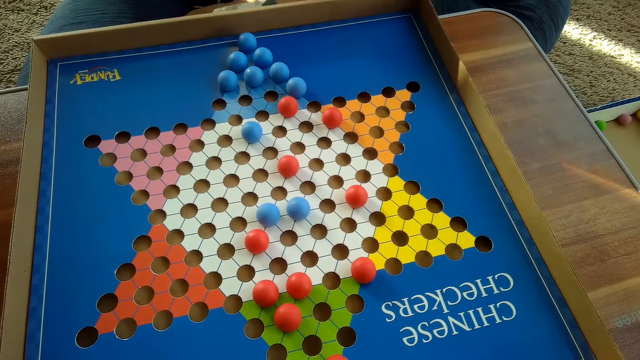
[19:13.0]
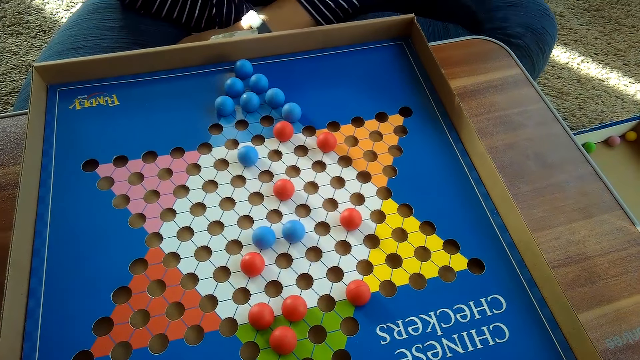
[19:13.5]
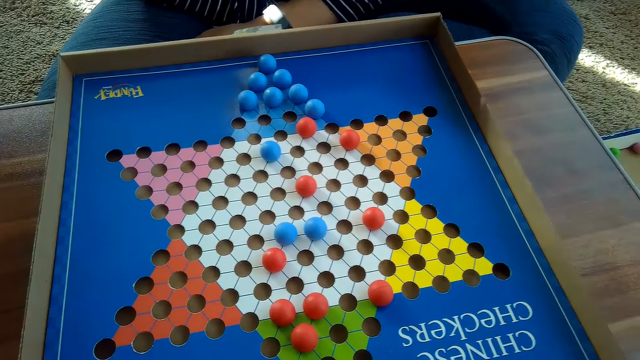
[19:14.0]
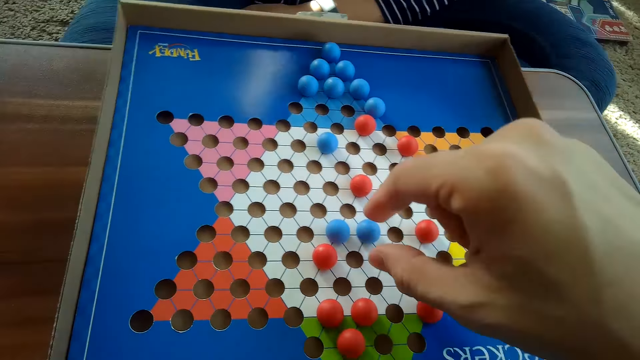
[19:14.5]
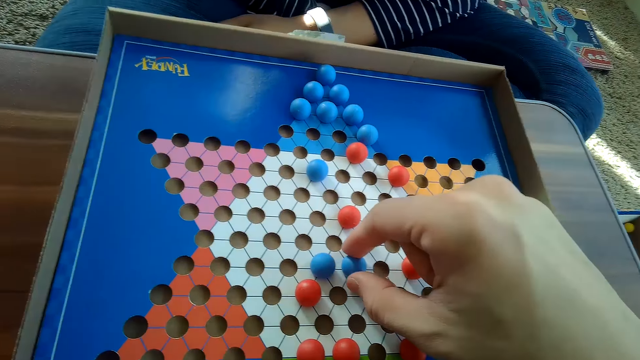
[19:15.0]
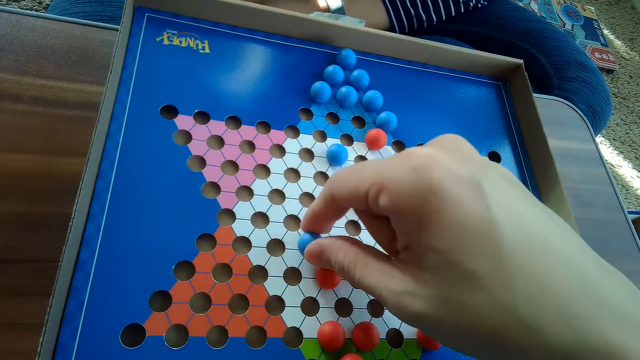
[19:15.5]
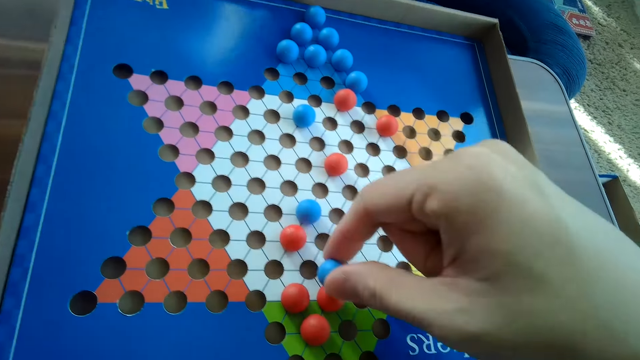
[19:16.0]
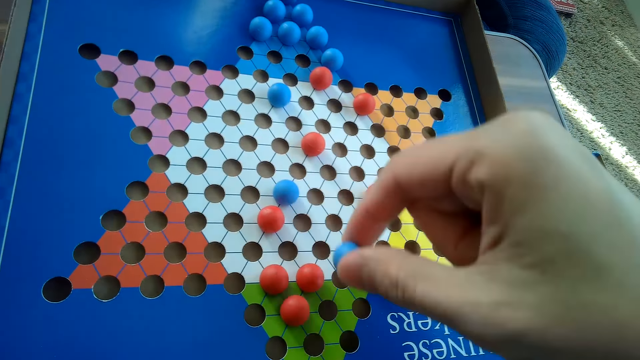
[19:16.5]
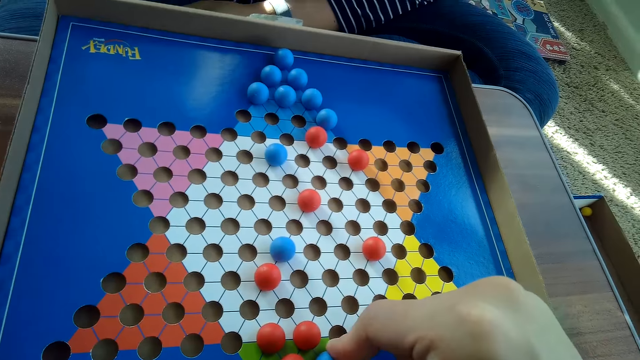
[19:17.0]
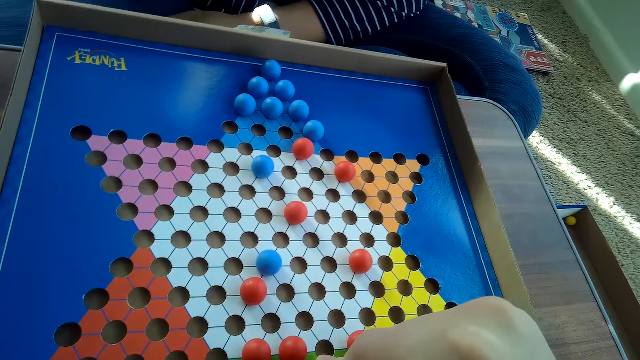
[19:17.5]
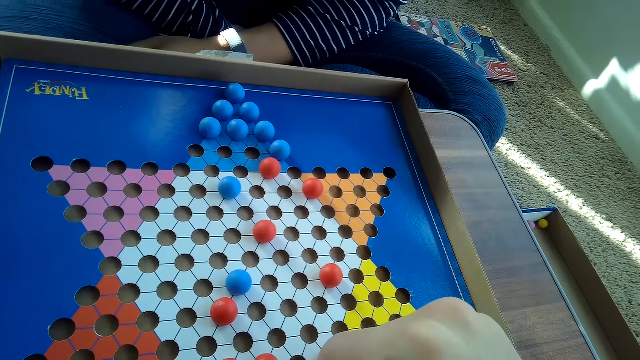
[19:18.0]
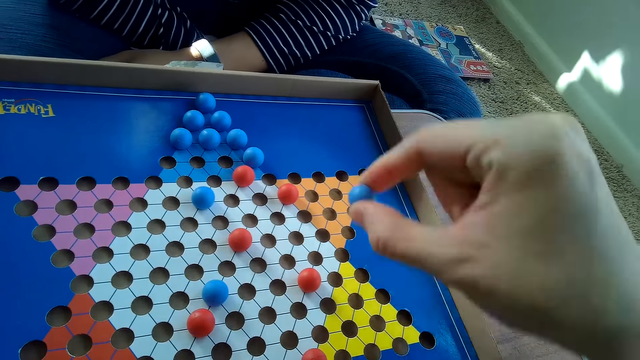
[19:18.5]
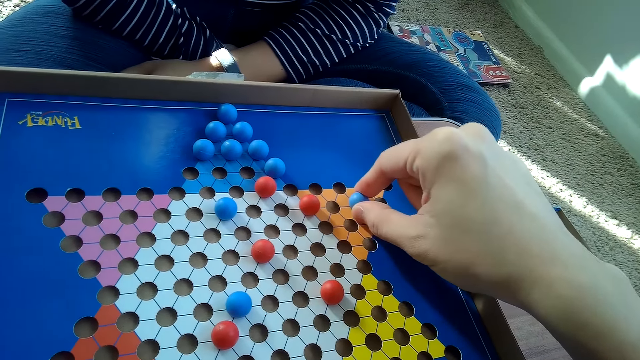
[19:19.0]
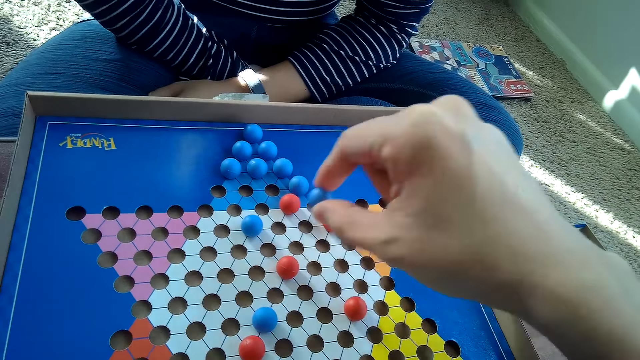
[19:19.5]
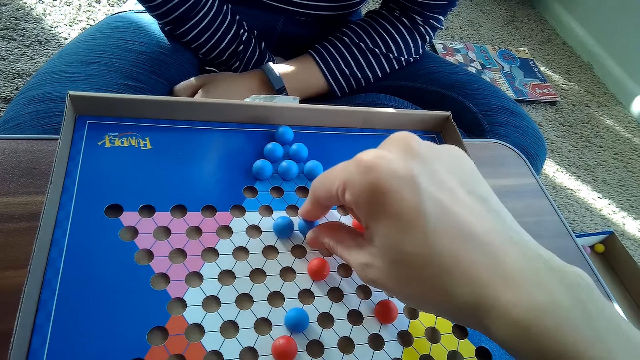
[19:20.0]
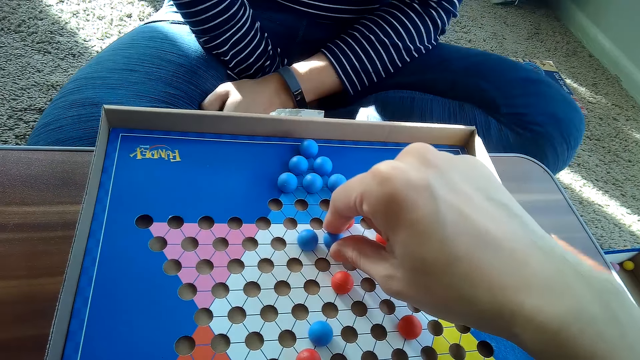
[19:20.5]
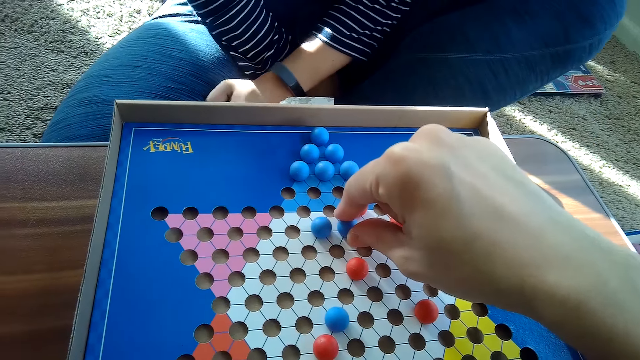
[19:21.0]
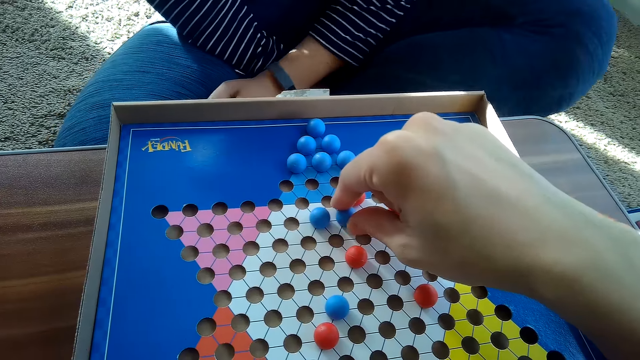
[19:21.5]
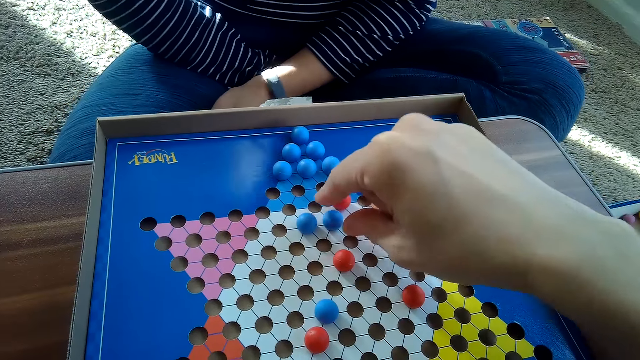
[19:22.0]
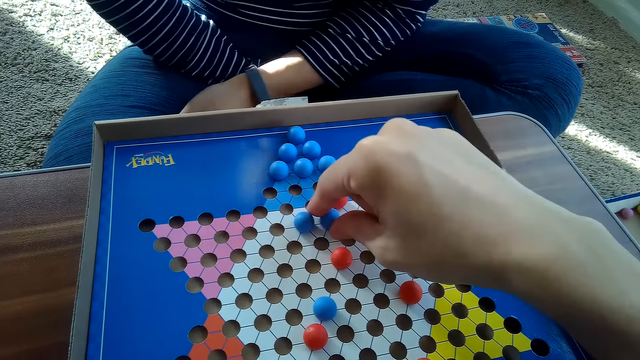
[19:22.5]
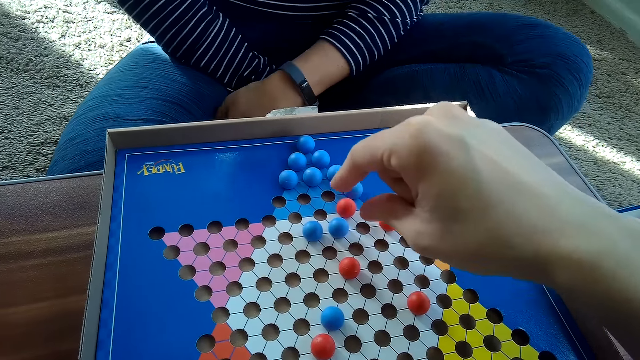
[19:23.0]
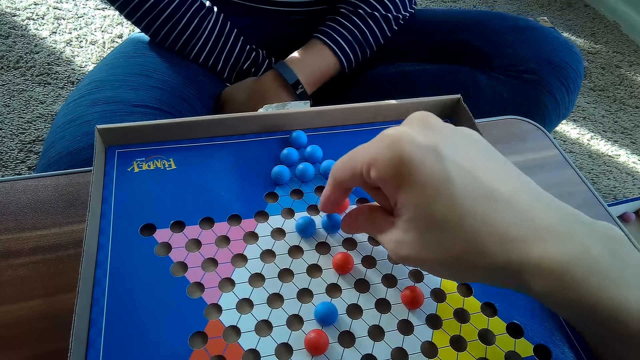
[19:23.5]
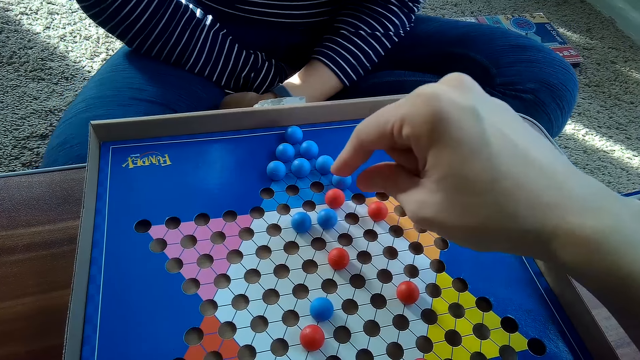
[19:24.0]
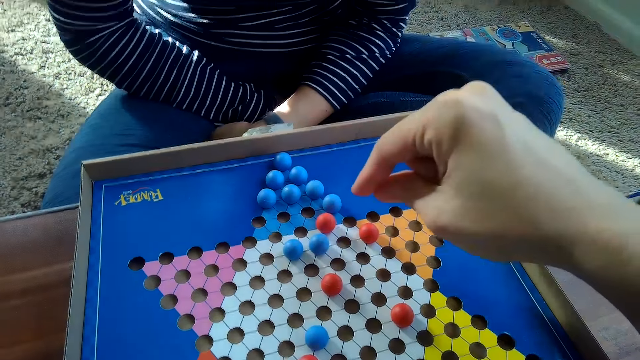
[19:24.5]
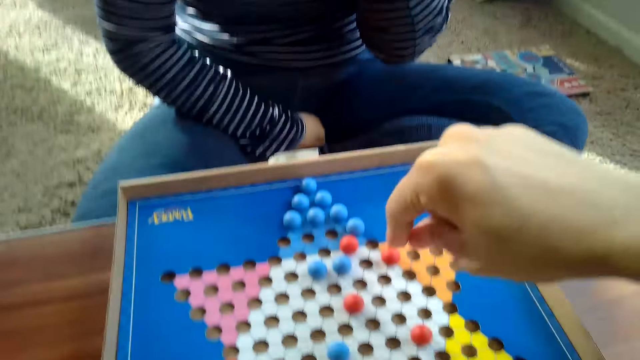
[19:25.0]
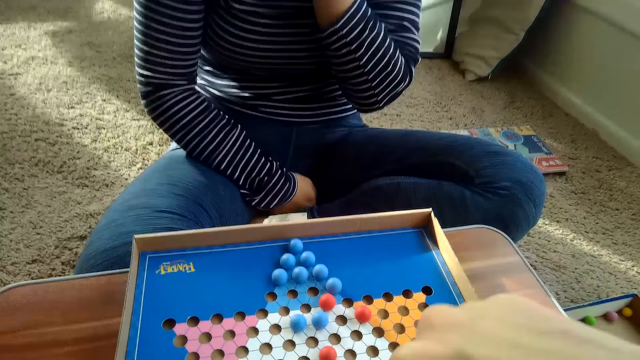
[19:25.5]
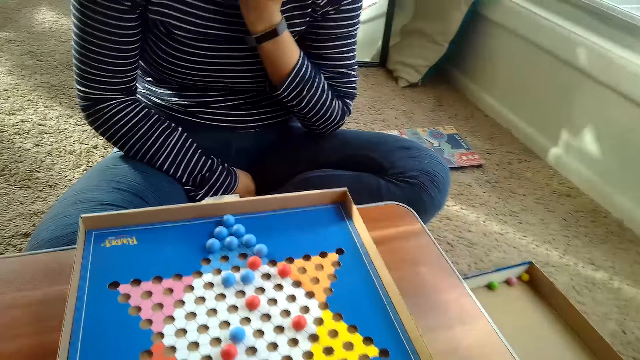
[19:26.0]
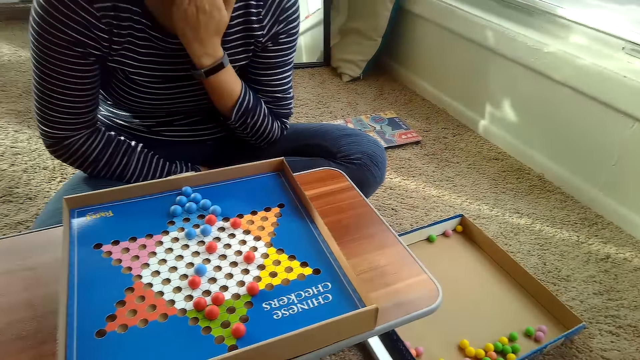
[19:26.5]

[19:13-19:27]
The camera wearer moves another blue Chinese checkers ball or marble on the Chinese checkers board on the table with his right hand. He picks the marble. He moves another blue Chinese checkers ball on the Chinese checkers board on the table with his right hand. A woman raises her hand. The camera wearer moves the marble. He touches the blue Chinese checkers ball on the Chinese checkers board on the table with his right hand.

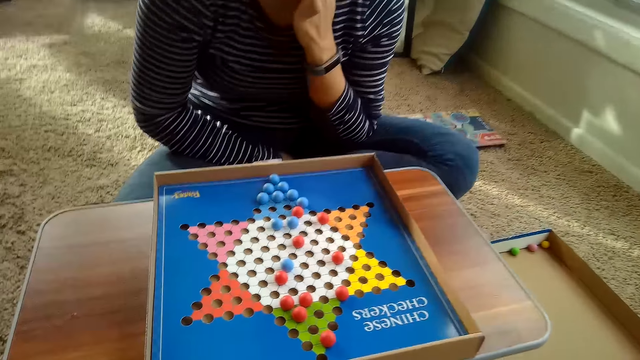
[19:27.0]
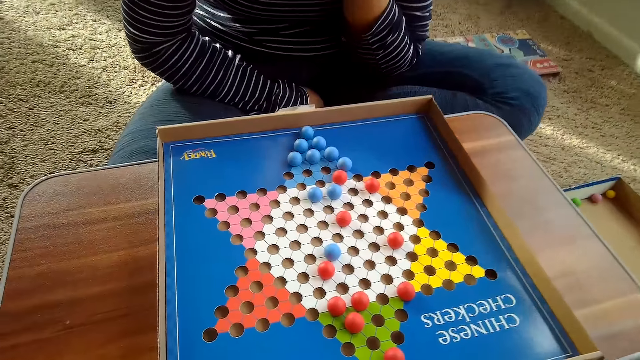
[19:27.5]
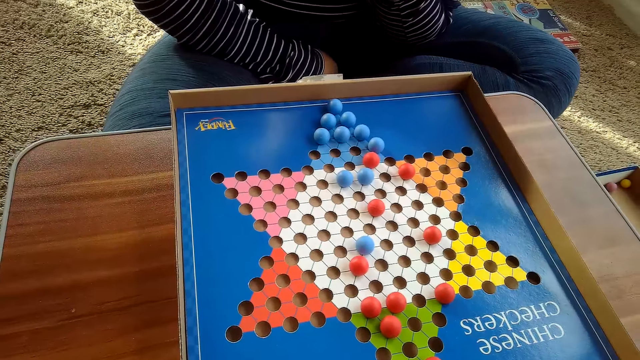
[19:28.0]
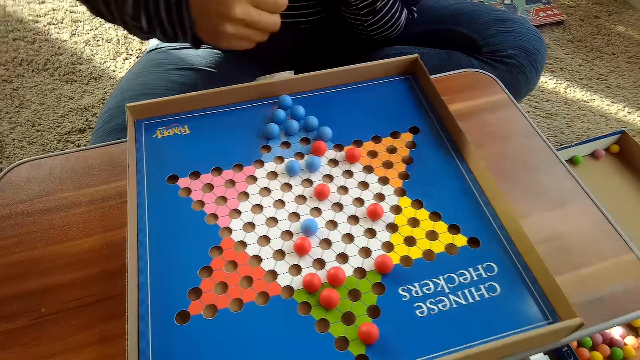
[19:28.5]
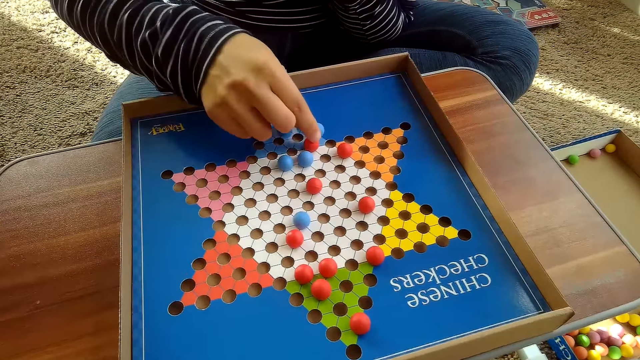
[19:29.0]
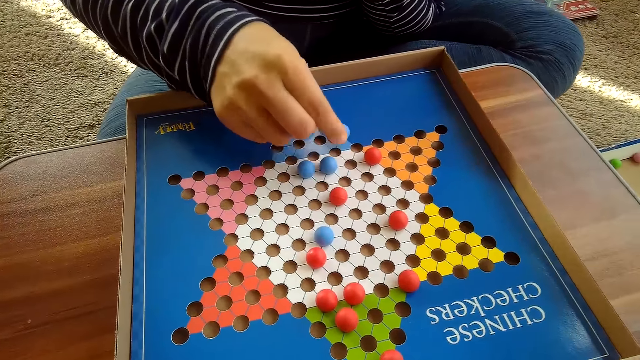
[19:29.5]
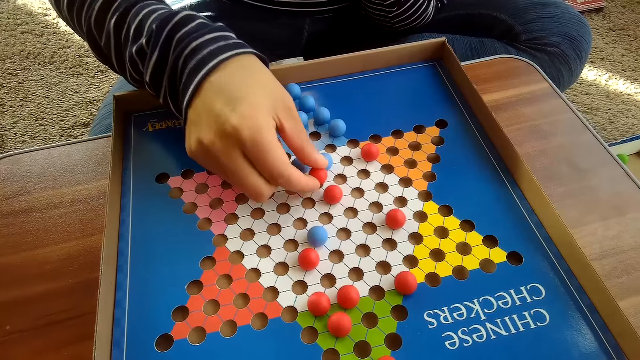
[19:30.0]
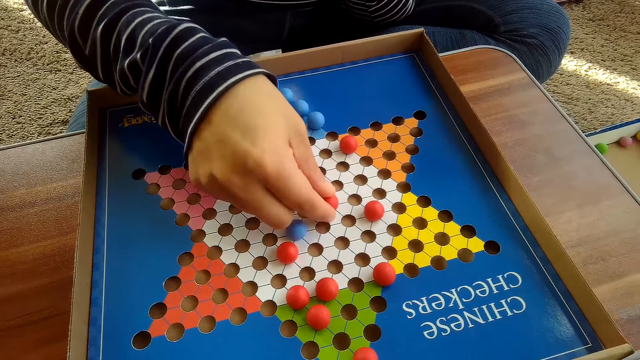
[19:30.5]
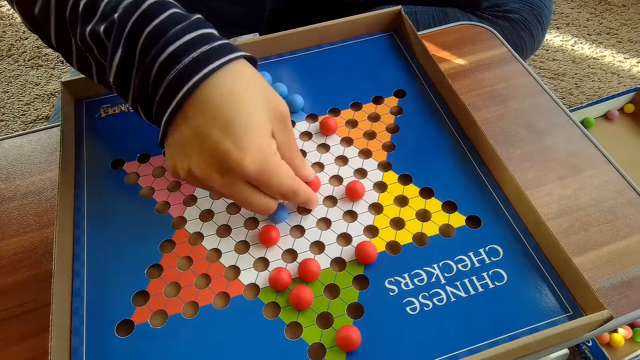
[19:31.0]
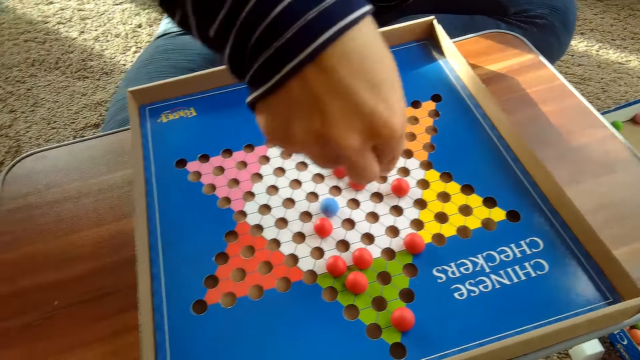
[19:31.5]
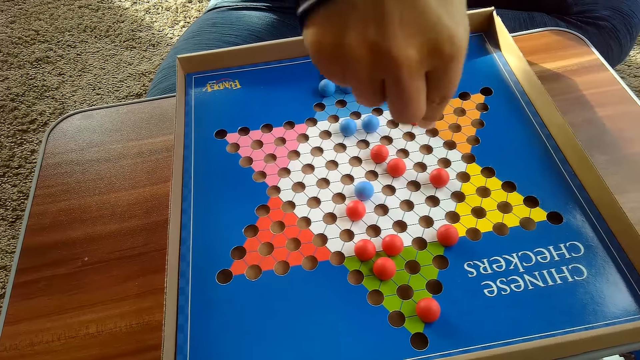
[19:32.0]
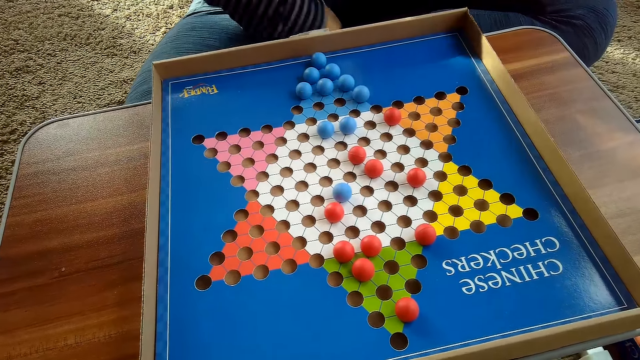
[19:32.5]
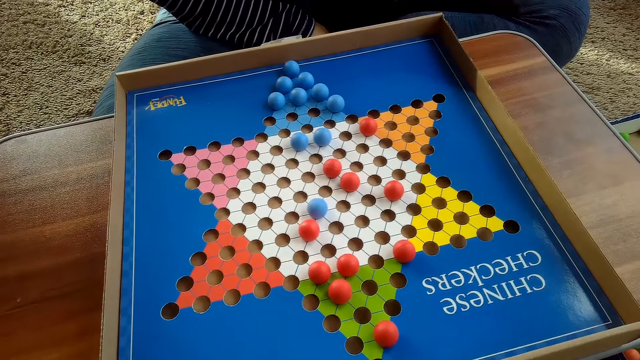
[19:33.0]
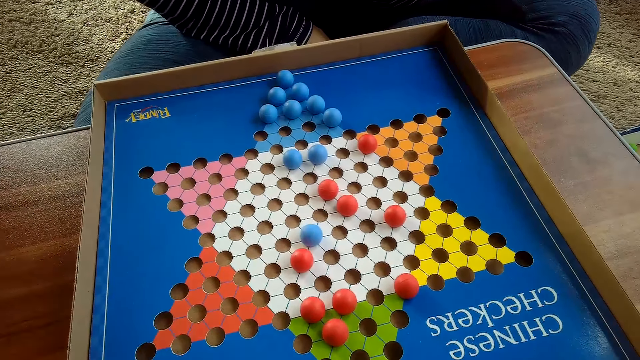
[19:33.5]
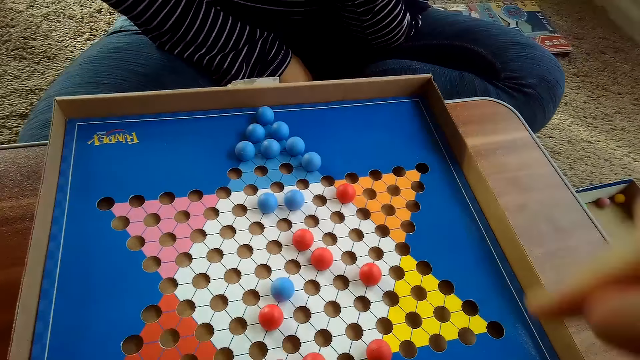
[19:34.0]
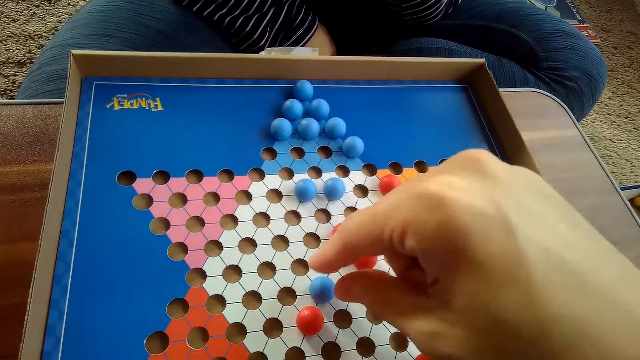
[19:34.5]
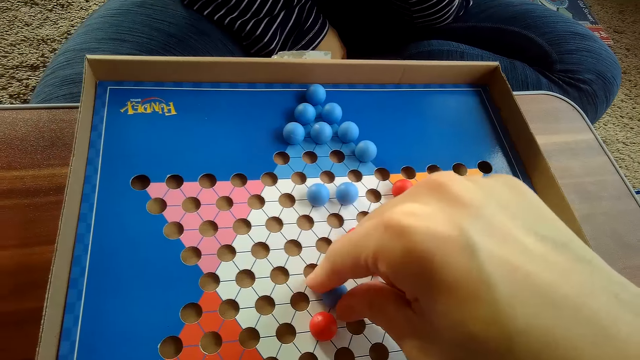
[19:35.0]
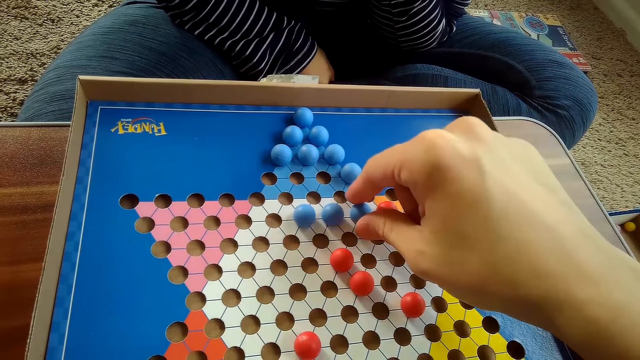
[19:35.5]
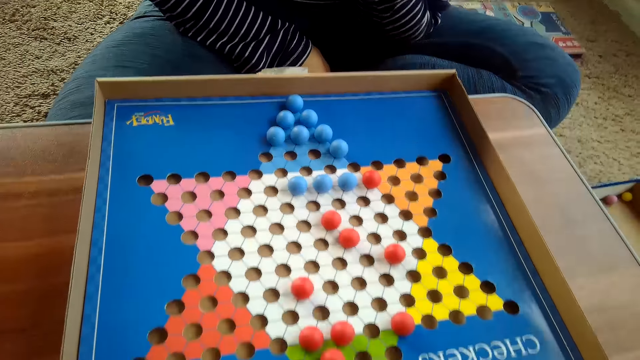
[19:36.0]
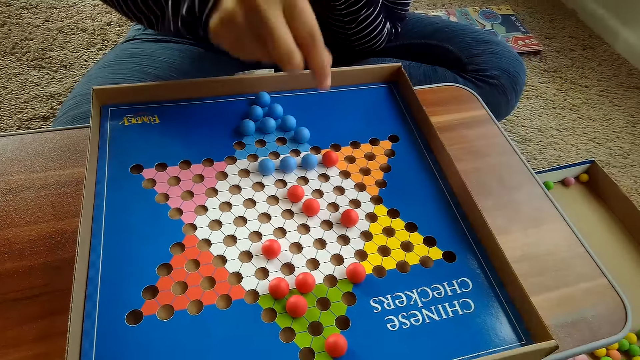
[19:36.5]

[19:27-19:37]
A woman moves another red Chinese checkers ball on the Chinese checkers board on the table with her right hand. The camera wearer moves another blue Chinese checkers ball on the Chinese checkers board on the table with his right hand.
